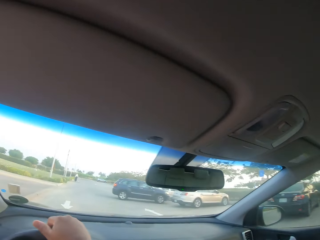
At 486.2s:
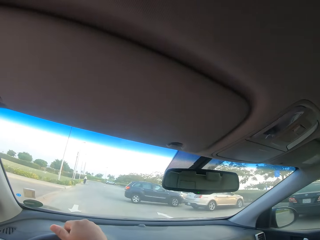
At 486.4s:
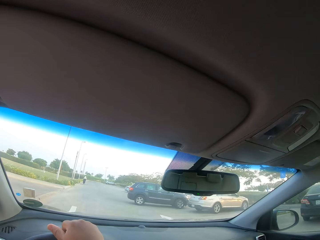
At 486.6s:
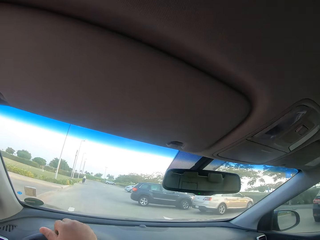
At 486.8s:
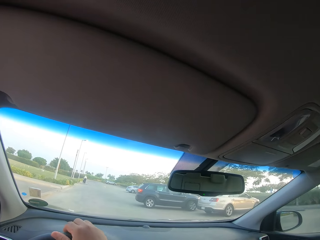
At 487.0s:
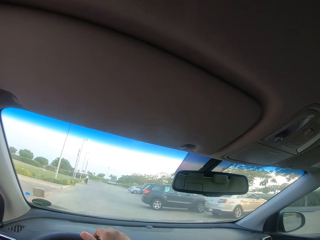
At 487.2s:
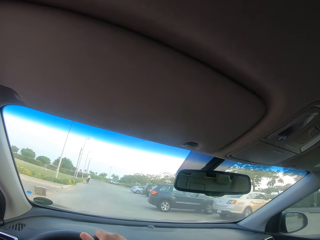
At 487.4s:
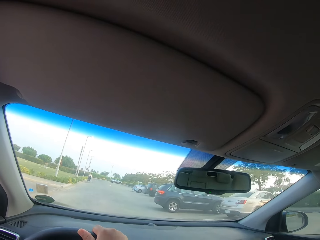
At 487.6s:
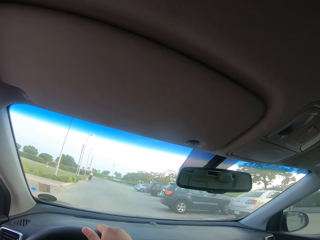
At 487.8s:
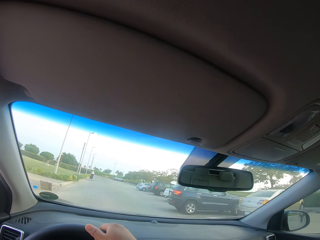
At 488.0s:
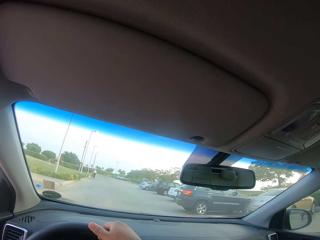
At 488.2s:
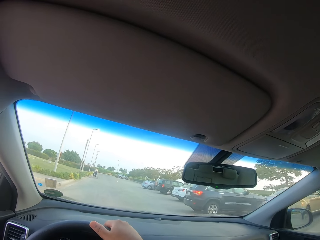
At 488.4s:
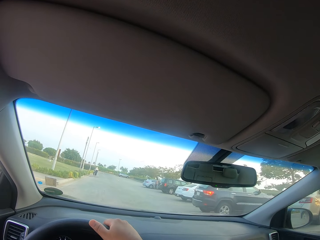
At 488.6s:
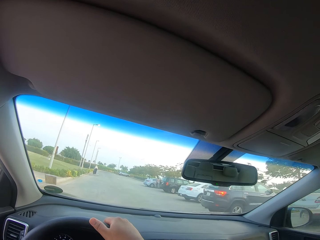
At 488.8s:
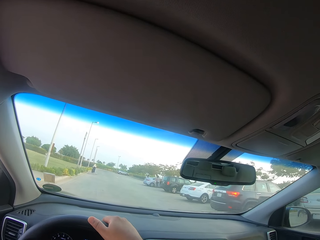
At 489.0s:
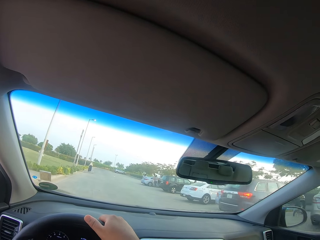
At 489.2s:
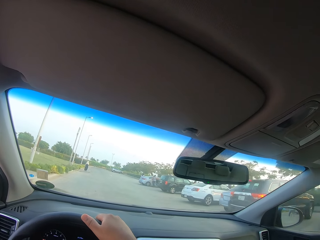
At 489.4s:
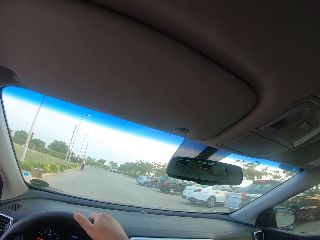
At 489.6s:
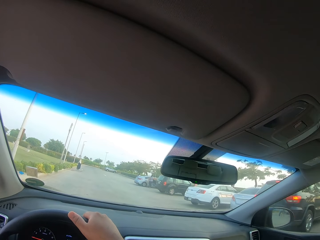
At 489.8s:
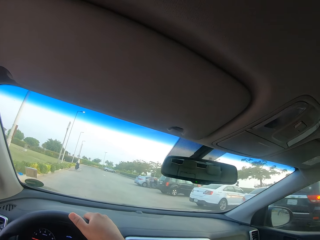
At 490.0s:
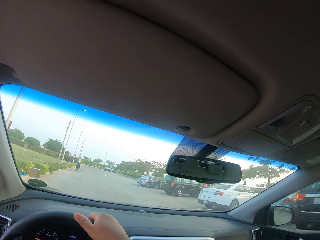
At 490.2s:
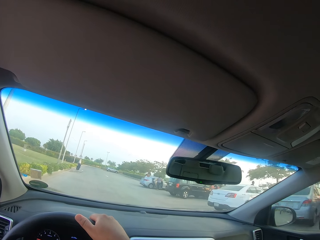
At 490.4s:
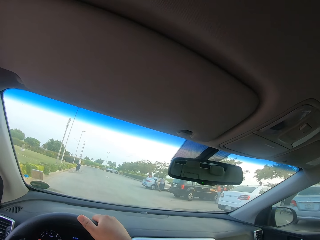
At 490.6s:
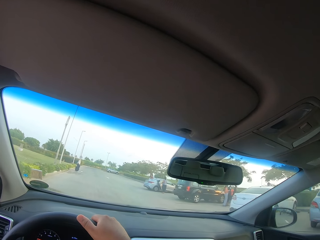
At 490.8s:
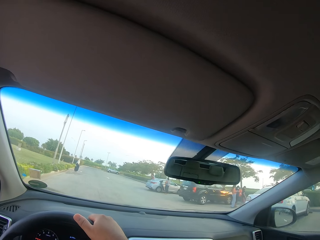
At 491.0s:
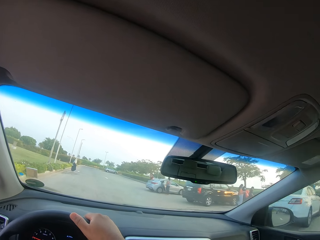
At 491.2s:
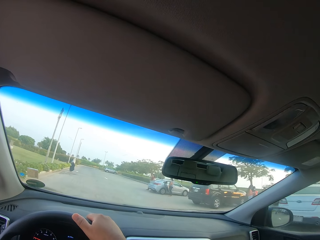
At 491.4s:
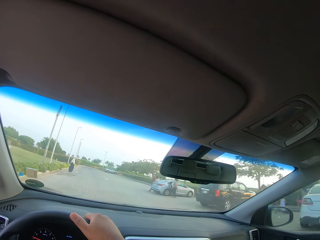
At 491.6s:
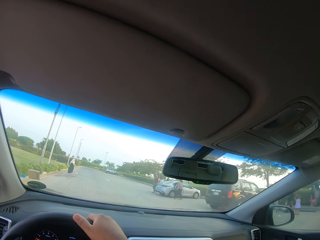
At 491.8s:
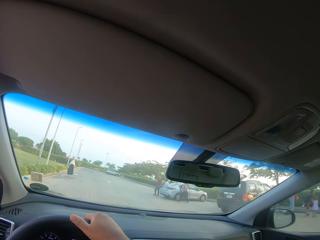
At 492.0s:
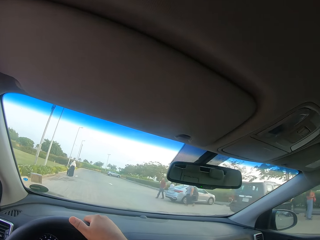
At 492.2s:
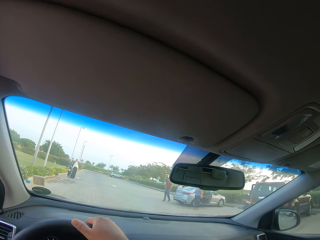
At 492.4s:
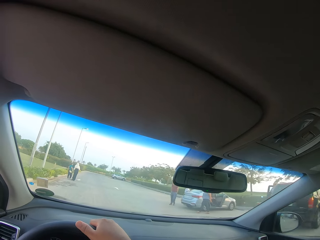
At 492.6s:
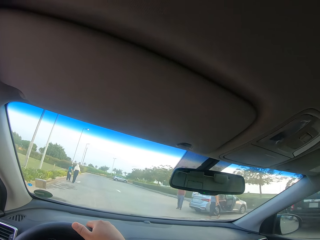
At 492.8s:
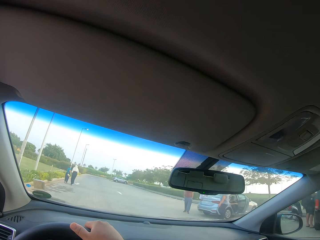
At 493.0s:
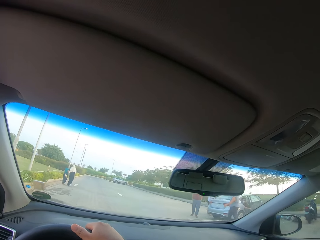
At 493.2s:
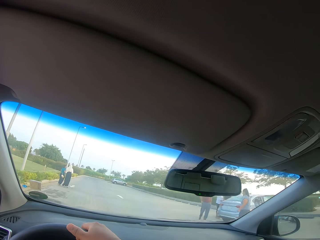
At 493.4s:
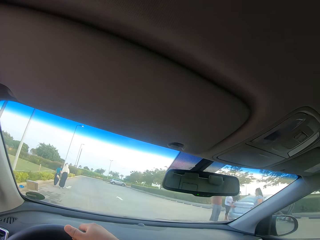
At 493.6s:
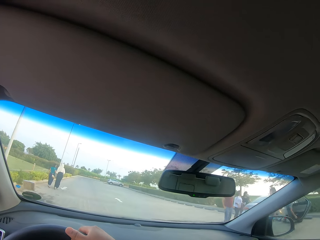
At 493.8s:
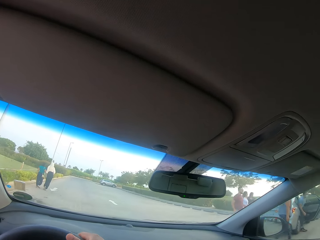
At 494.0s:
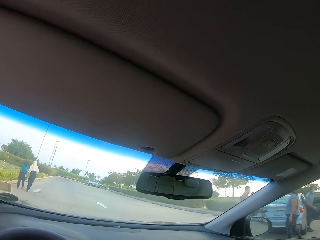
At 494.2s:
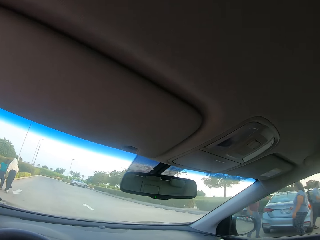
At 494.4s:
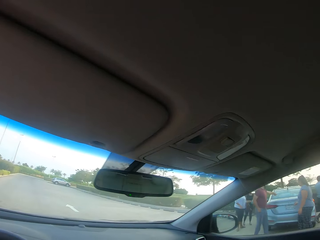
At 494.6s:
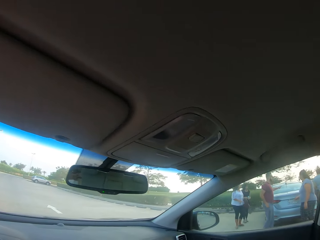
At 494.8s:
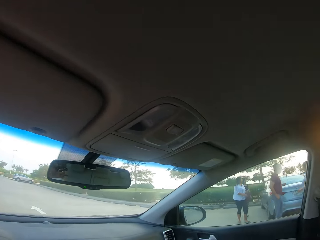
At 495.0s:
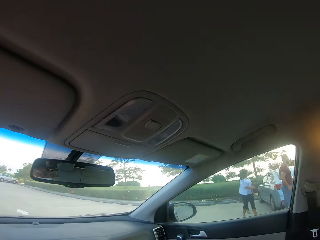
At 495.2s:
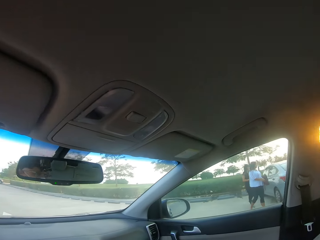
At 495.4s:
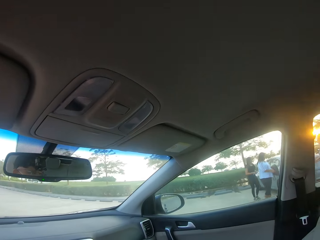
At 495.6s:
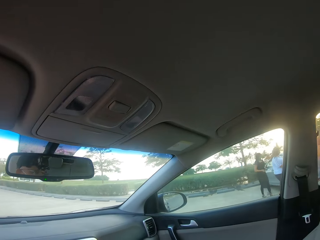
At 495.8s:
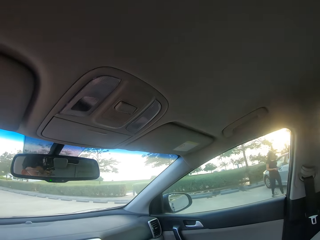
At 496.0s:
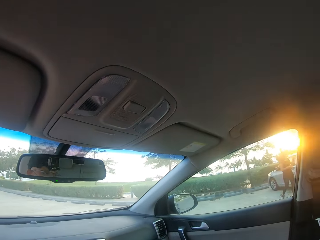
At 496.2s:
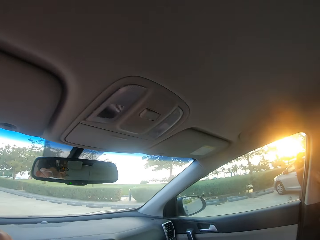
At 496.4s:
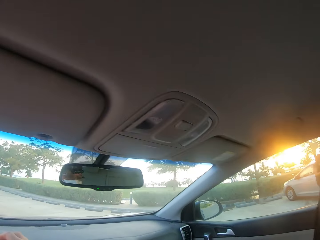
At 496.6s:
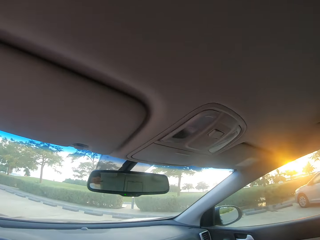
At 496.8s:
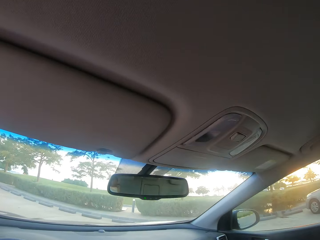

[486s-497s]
The camera wearer passes the parked cars. They drive the car.

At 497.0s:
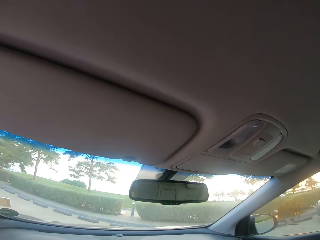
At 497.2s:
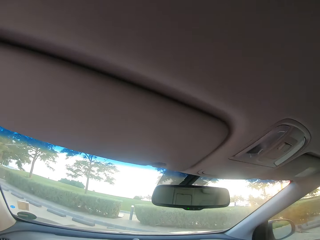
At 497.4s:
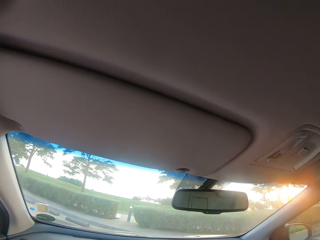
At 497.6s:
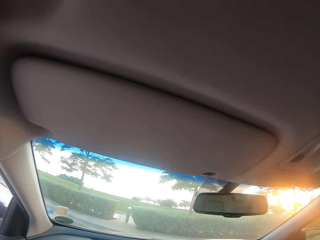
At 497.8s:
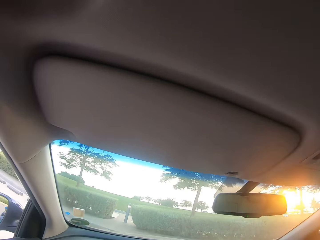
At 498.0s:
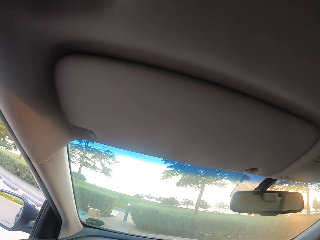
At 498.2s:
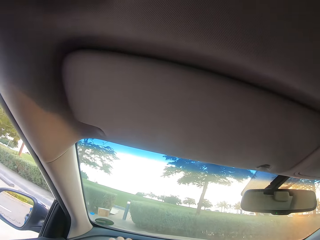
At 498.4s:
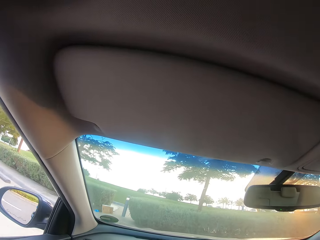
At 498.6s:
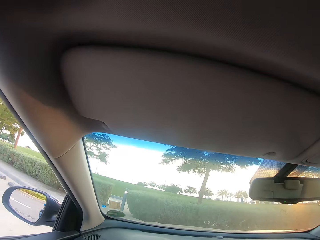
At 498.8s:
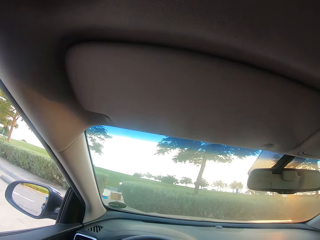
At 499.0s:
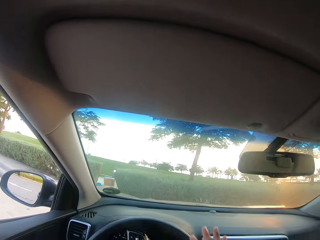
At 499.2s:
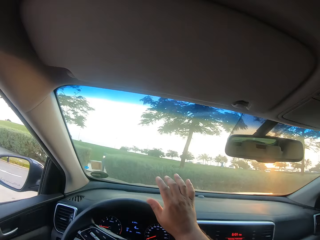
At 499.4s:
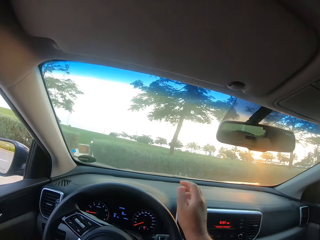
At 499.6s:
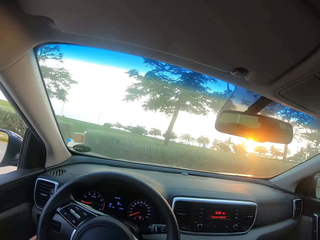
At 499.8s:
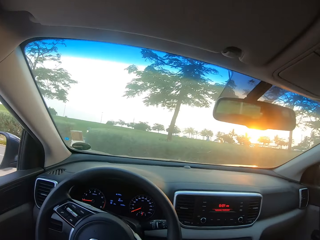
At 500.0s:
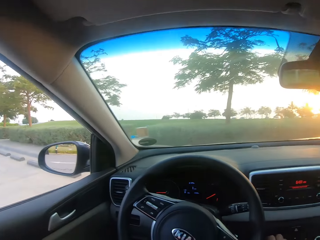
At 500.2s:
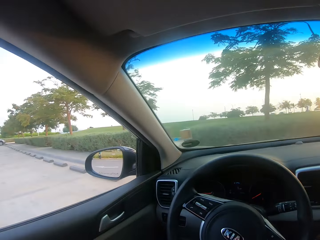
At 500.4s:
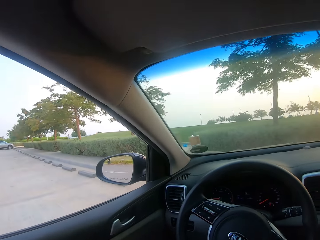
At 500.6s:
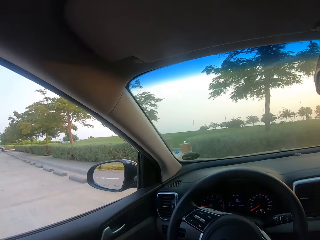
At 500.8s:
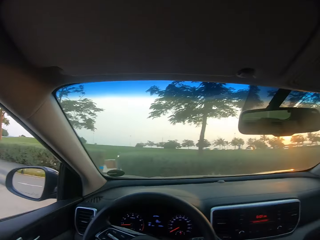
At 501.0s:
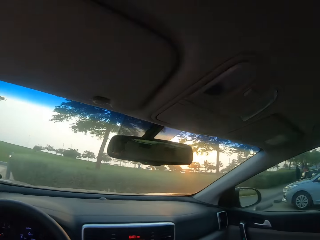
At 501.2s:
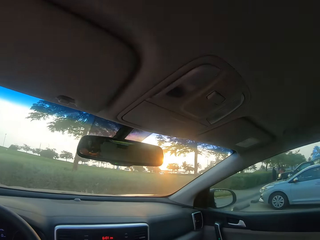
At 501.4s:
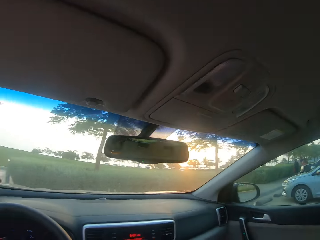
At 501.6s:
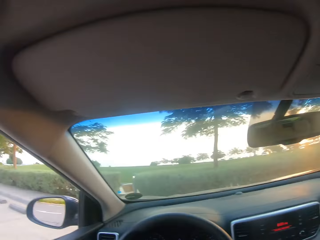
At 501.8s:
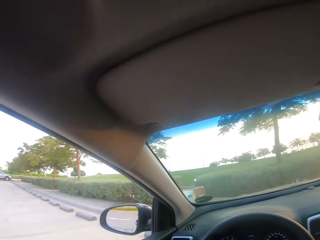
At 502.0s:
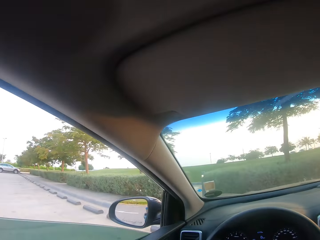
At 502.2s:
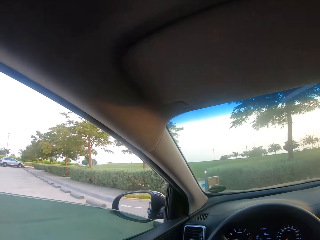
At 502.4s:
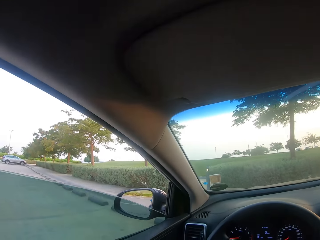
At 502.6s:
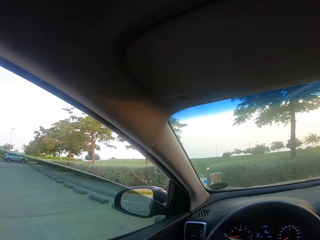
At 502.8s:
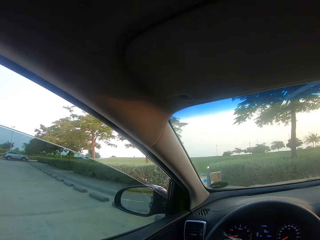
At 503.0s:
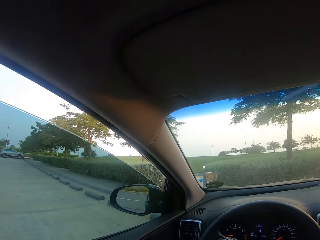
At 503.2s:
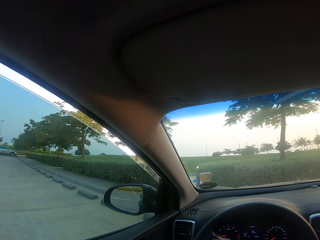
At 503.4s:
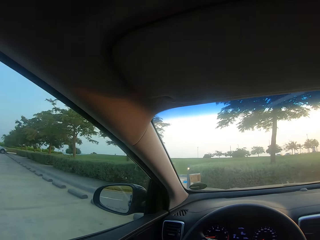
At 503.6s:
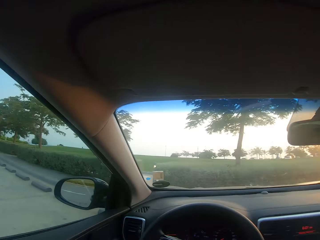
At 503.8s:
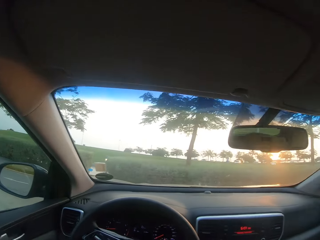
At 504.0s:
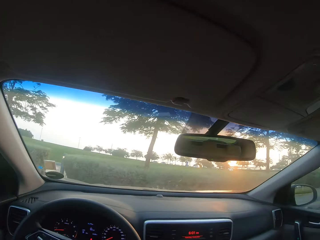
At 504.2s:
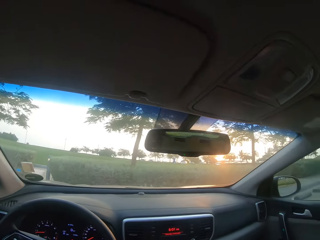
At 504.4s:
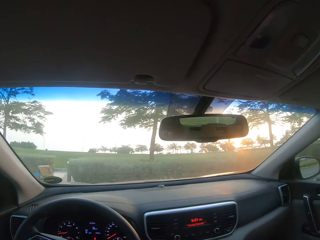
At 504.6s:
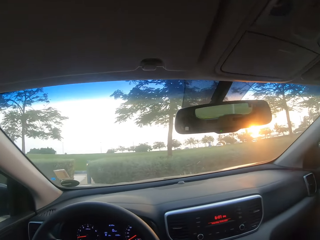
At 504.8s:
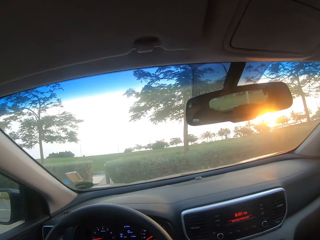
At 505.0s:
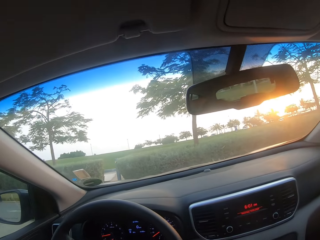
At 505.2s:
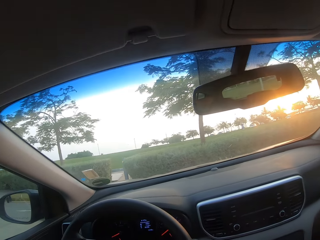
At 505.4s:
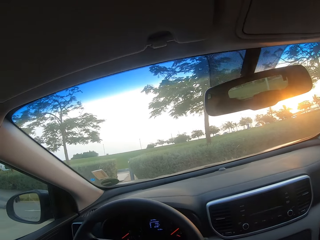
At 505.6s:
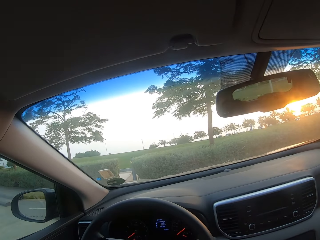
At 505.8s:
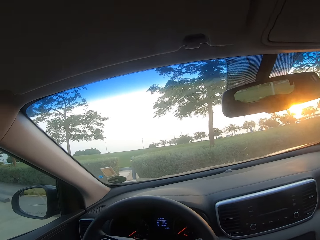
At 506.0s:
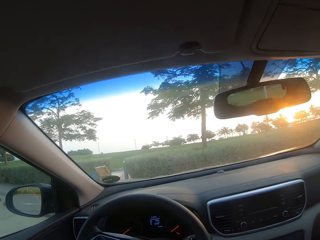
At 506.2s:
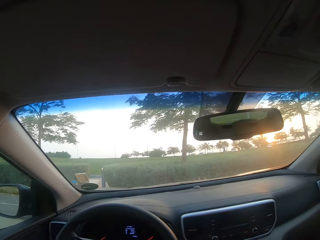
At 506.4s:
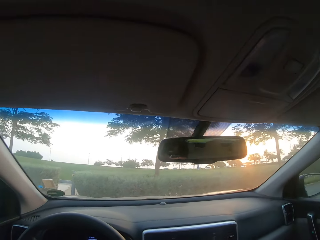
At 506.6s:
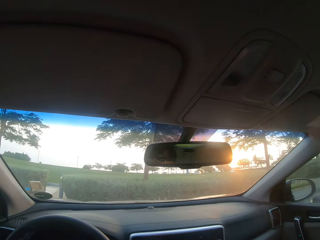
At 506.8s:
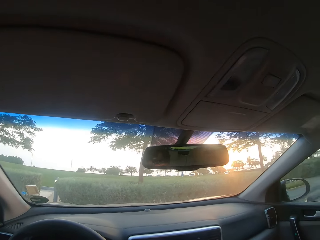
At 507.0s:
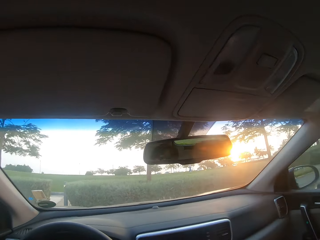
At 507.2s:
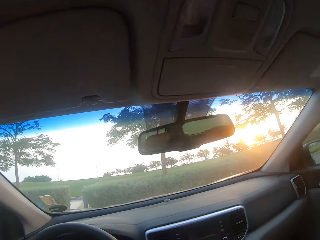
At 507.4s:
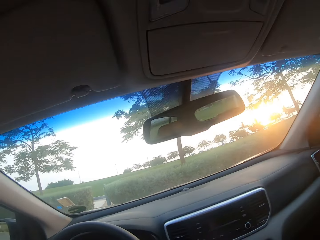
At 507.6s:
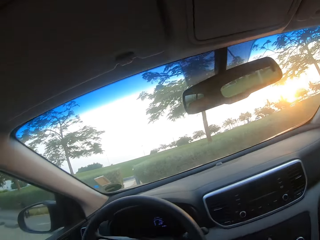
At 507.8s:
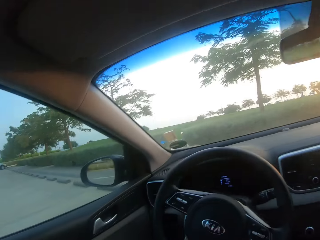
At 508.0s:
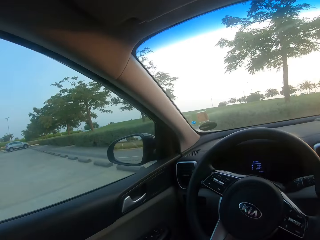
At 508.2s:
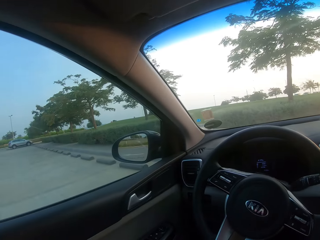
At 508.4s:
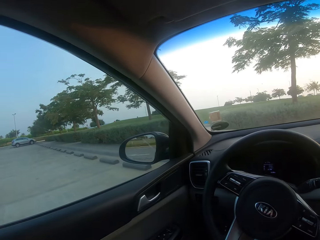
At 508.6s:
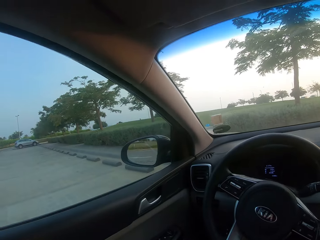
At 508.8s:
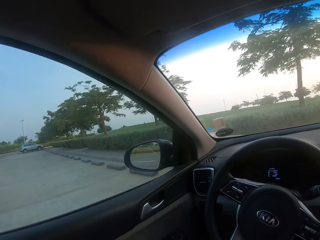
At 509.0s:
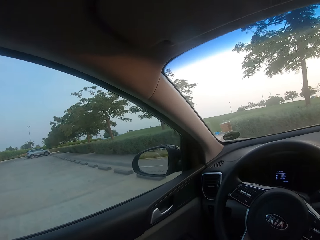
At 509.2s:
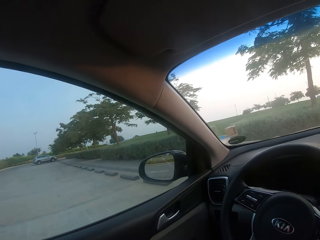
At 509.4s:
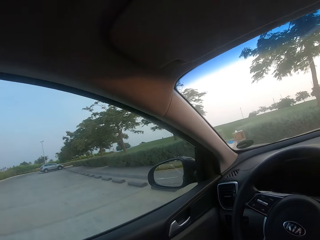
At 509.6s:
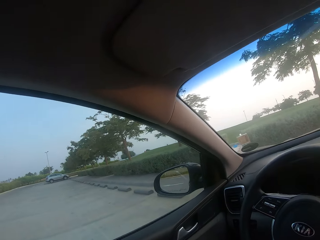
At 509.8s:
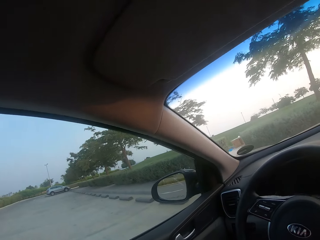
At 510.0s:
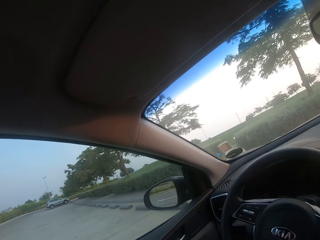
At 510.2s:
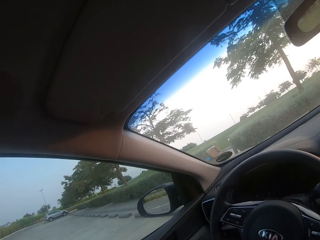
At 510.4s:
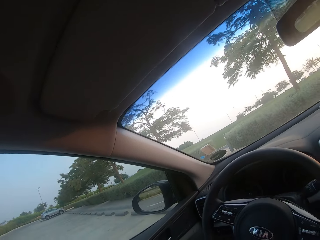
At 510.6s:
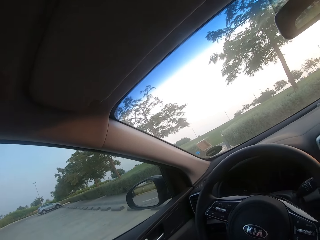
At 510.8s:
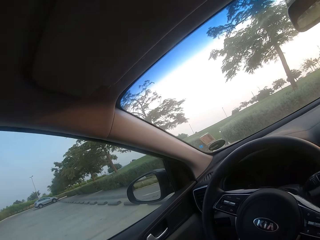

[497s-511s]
The camera wearer enters the parking space. They look around. They close the window of the car. They look around the car.
